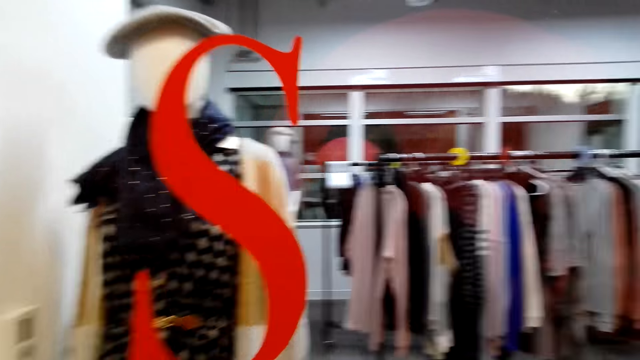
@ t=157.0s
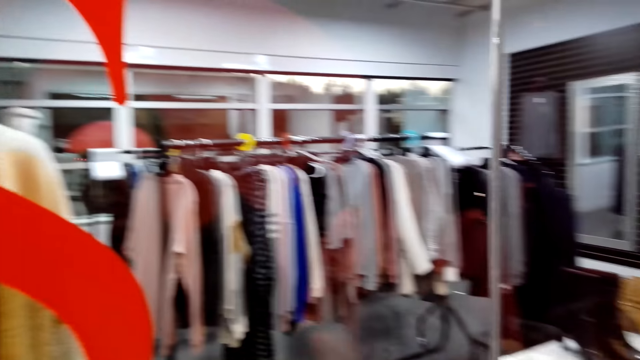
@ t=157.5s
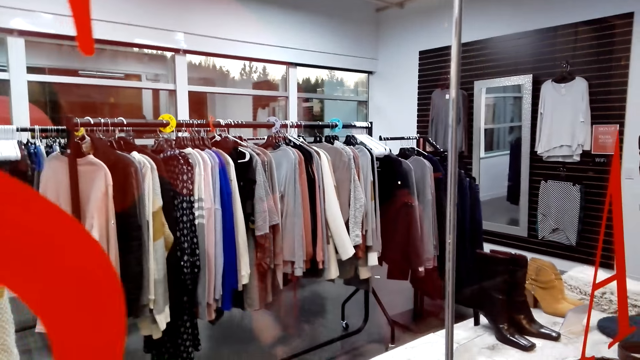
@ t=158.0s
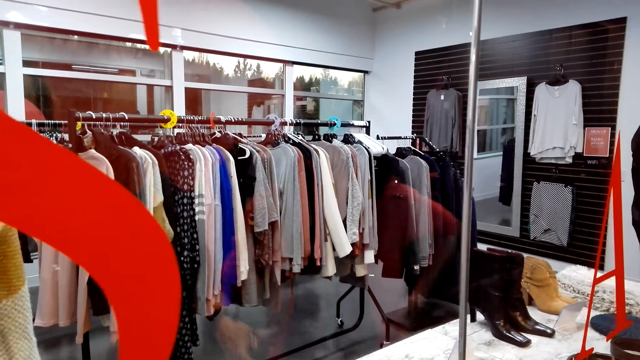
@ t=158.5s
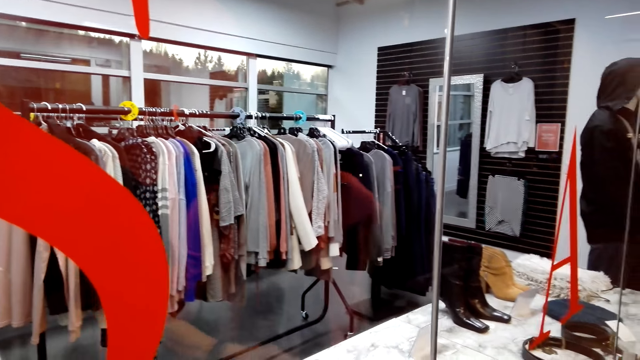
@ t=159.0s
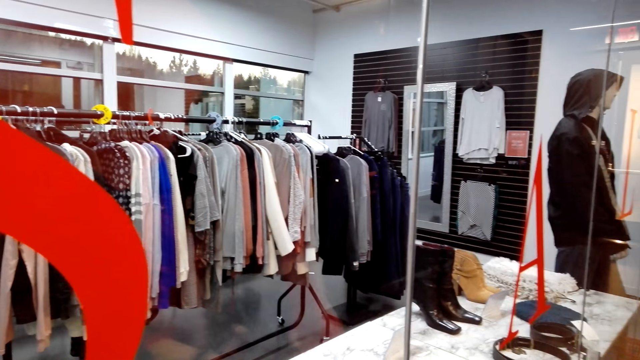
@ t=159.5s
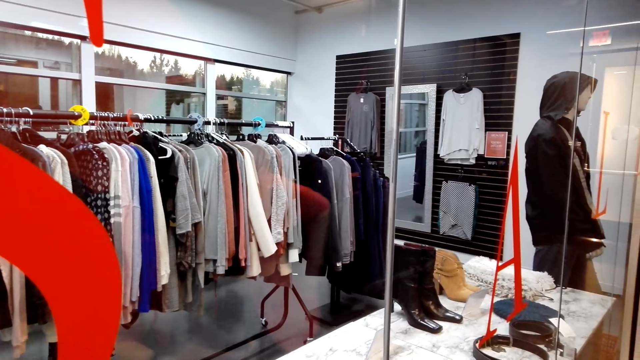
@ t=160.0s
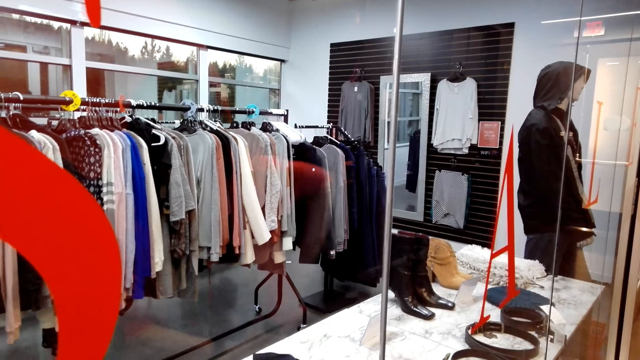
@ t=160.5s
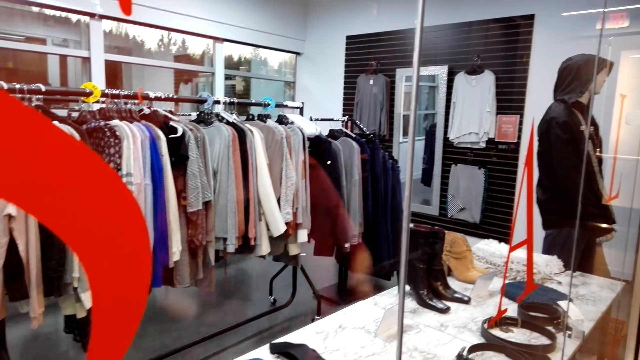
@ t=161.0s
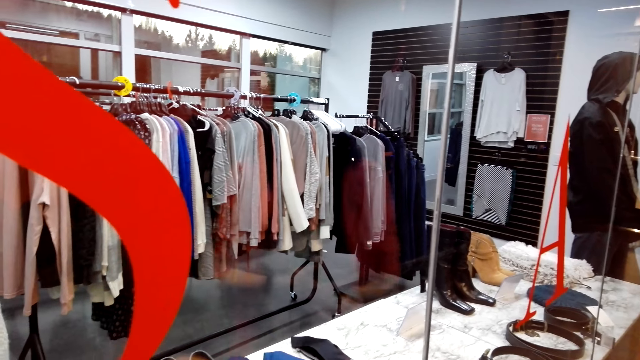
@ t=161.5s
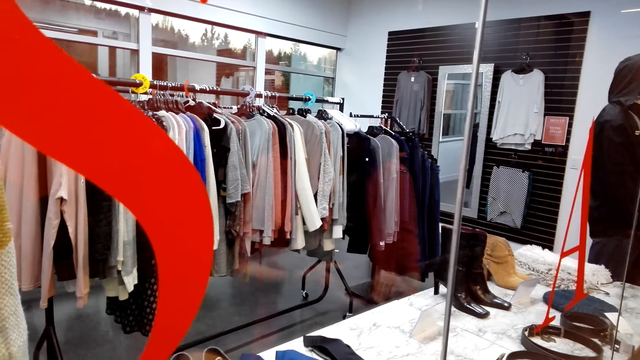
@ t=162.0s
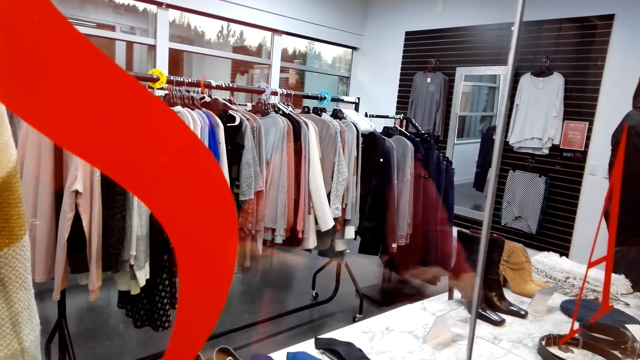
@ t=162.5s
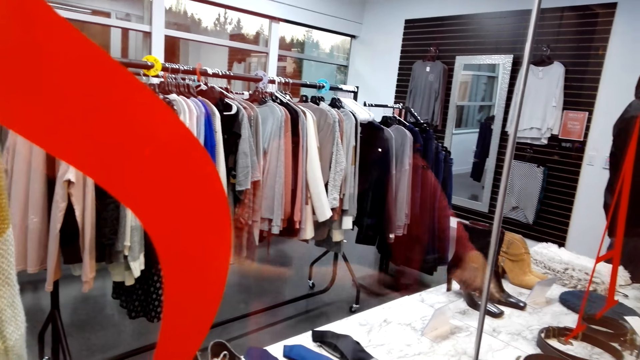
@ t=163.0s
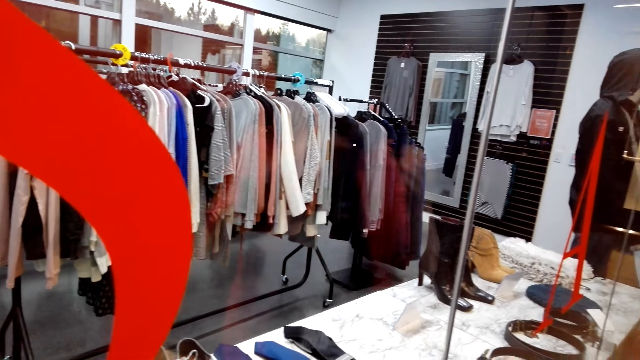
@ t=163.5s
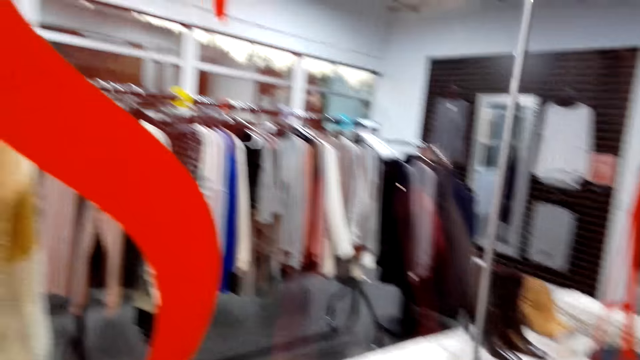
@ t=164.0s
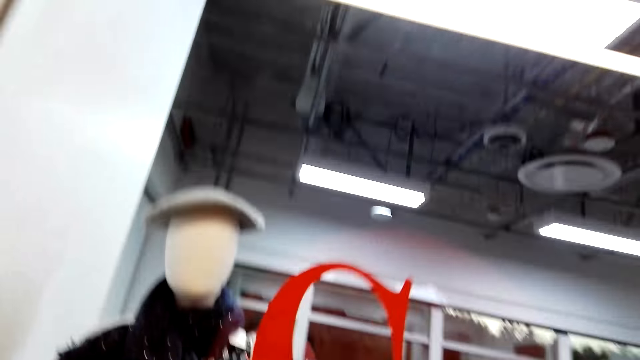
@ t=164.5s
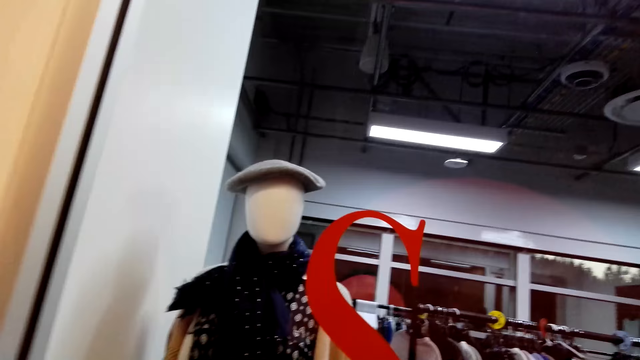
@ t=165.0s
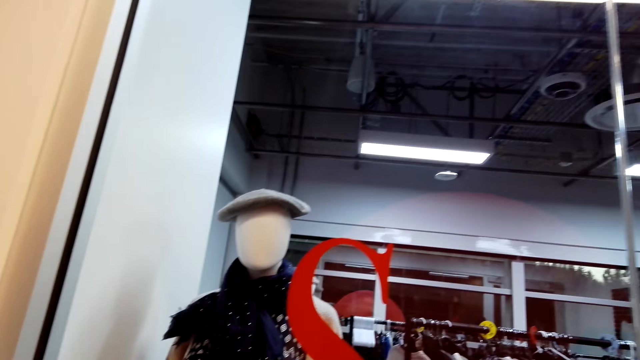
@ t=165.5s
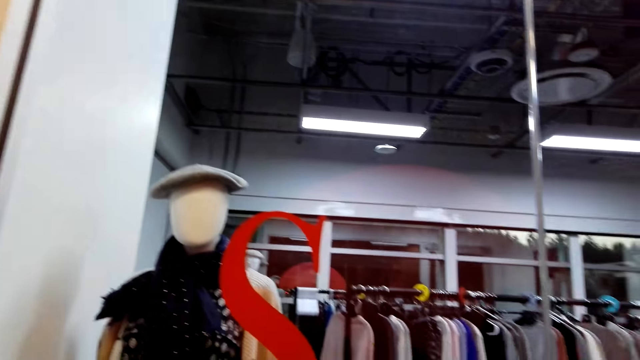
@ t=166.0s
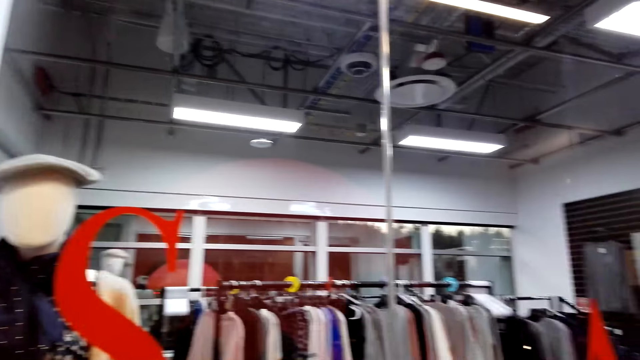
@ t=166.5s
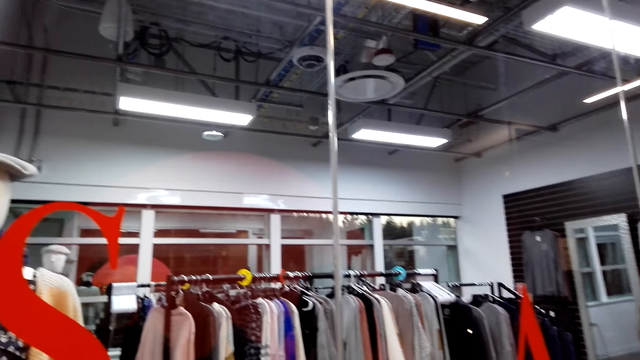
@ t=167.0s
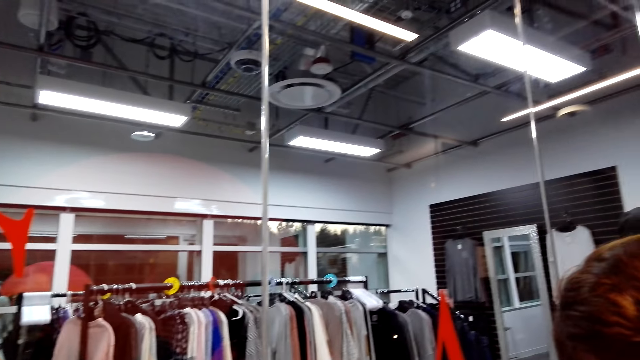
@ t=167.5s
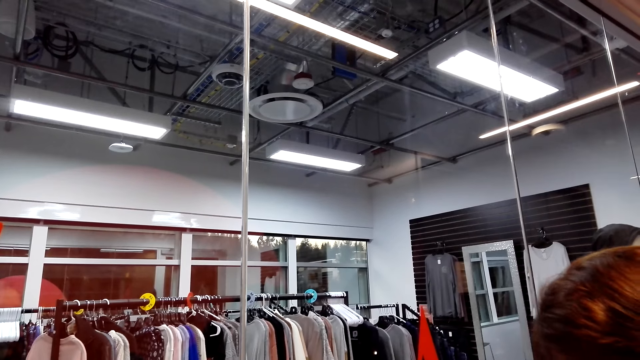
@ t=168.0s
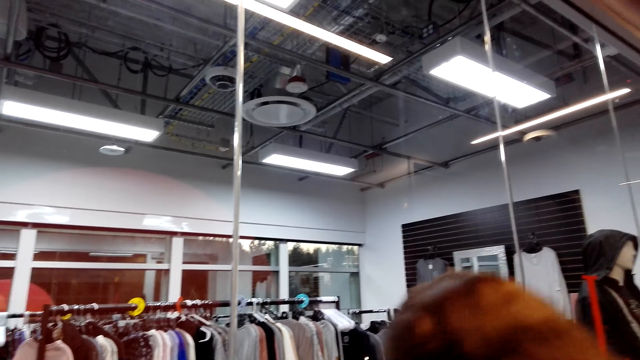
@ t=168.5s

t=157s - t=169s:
A person puts on spectacles. The camera wearer looks around.

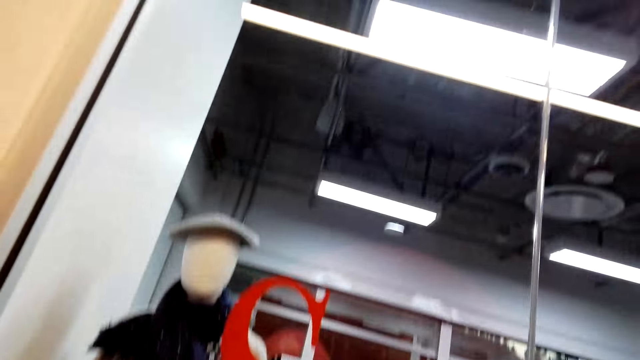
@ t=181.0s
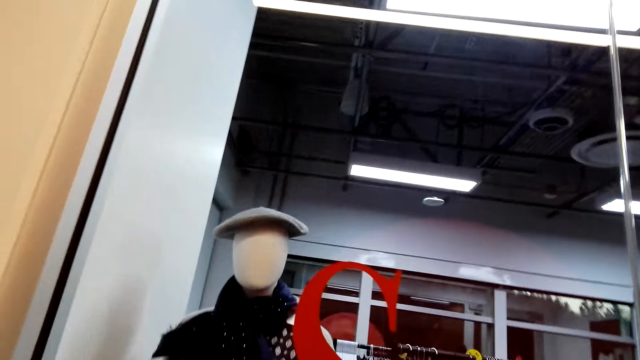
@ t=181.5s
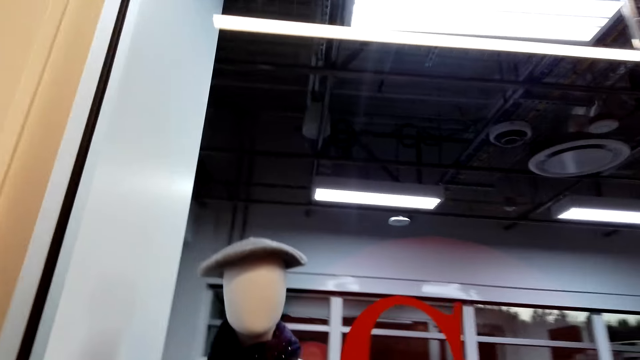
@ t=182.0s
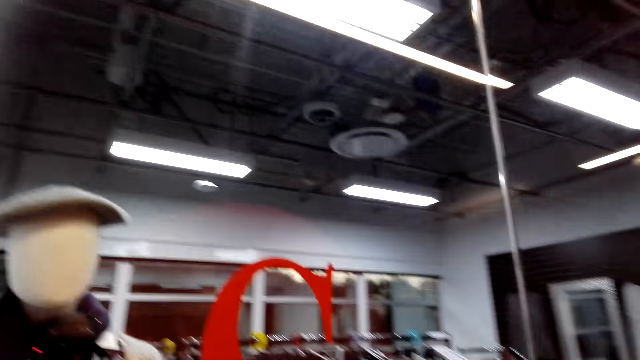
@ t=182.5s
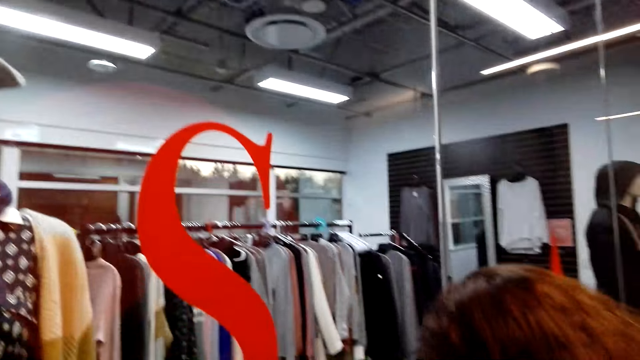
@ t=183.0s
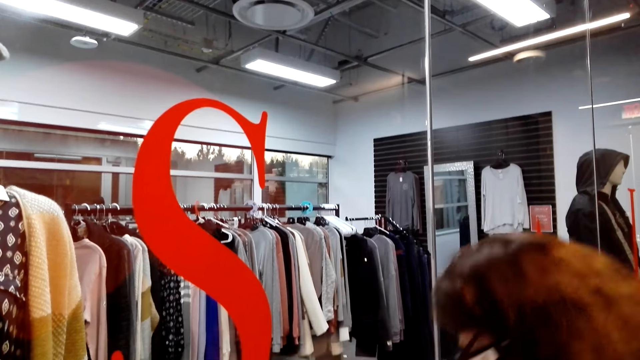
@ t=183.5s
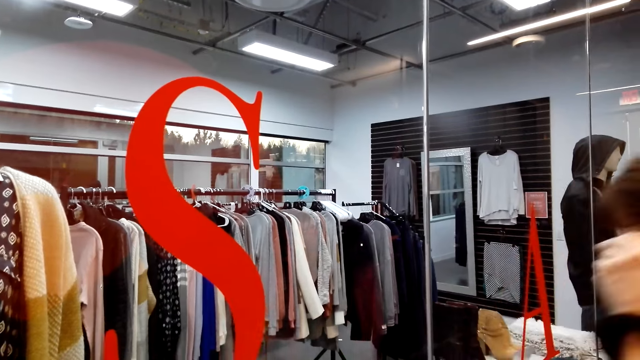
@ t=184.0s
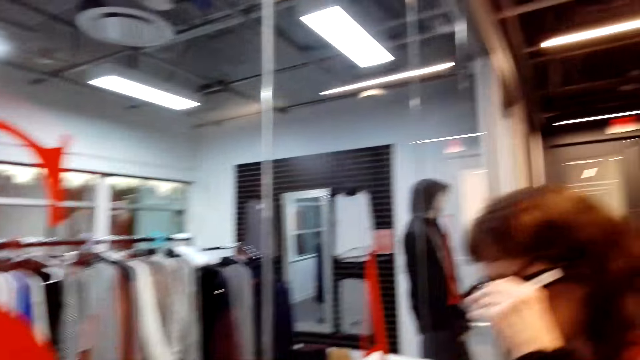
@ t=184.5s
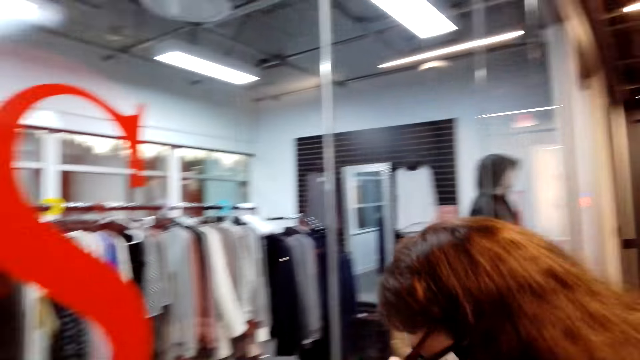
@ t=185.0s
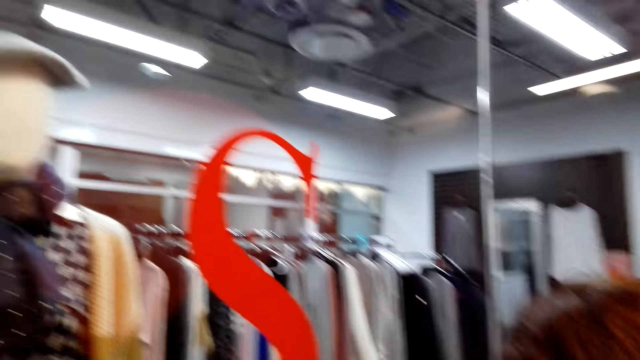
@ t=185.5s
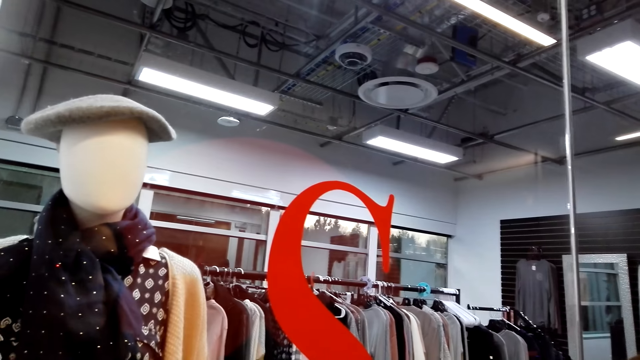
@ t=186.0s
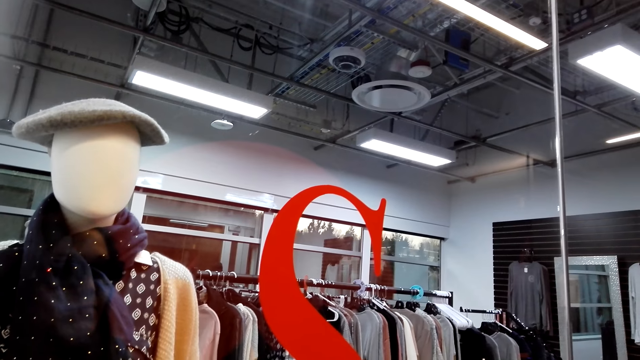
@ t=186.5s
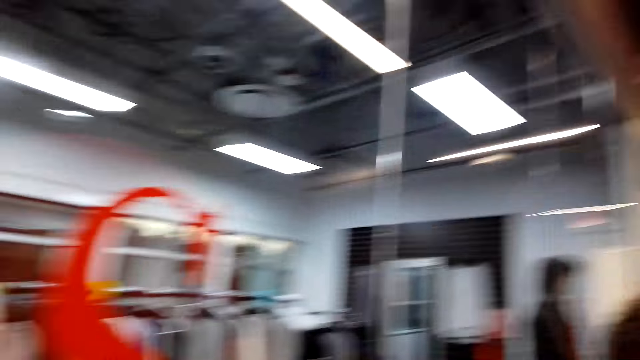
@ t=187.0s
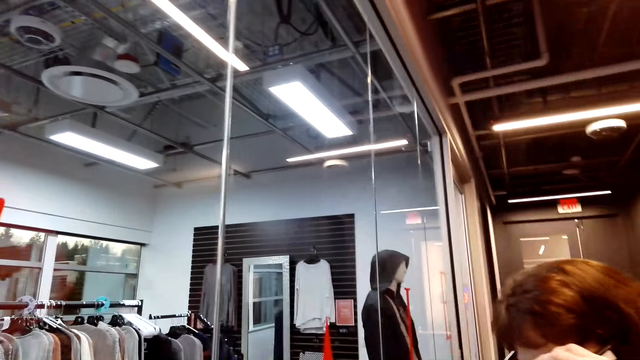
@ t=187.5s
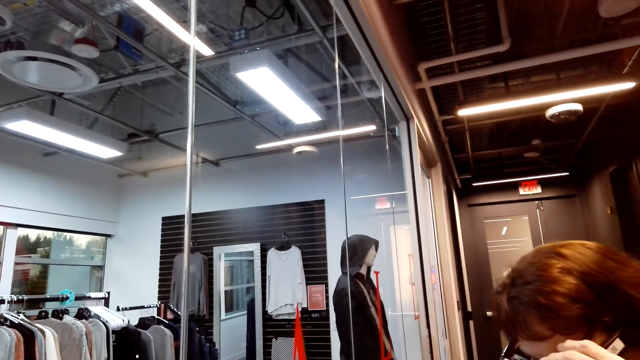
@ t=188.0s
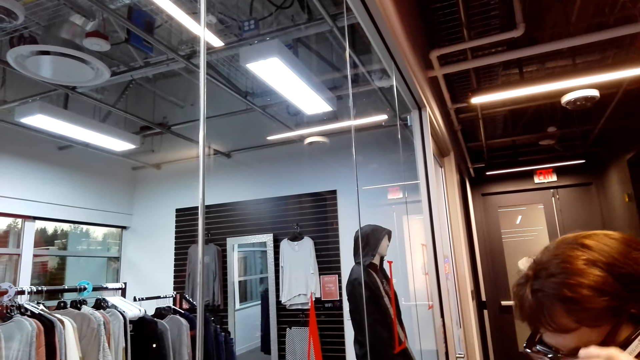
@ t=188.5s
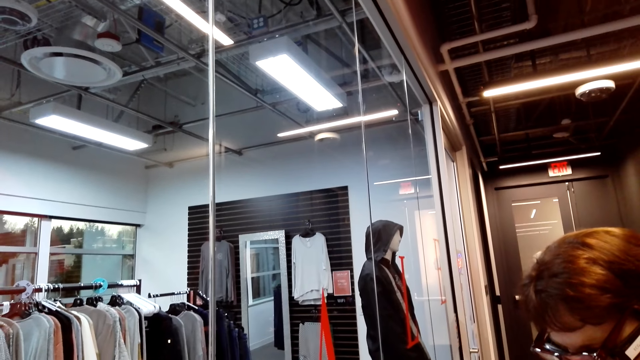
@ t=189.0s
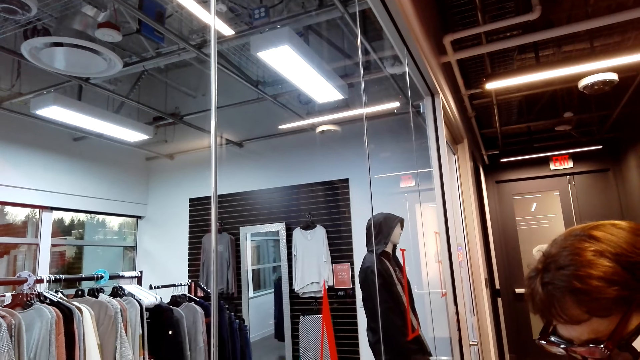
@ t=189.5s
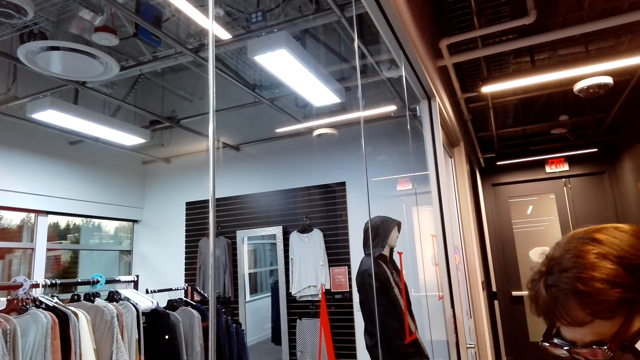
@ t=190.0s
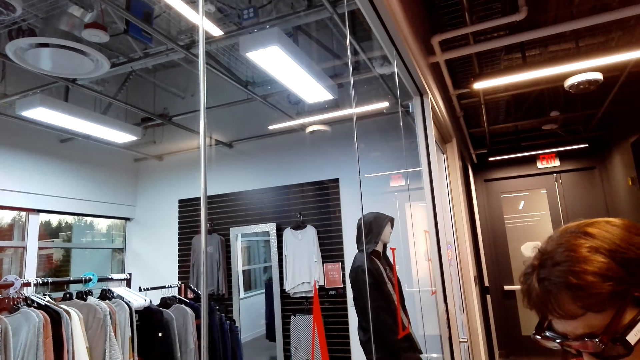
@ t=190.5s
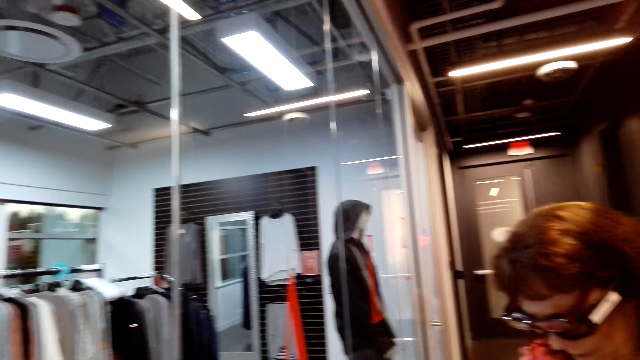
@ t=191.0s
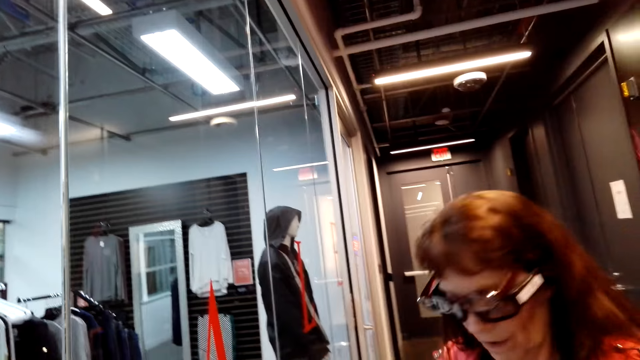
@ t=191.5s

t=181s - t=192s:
A person adjusts her glasses.
